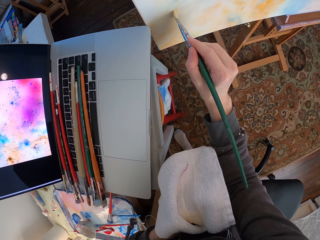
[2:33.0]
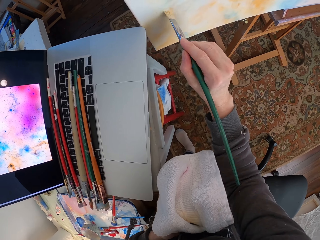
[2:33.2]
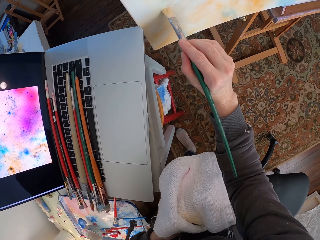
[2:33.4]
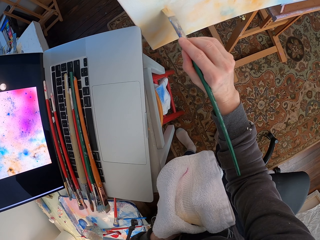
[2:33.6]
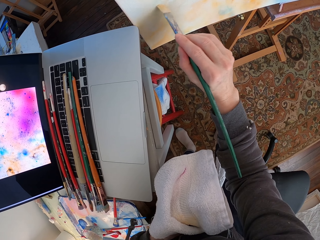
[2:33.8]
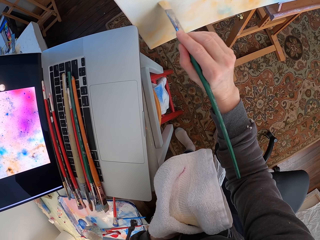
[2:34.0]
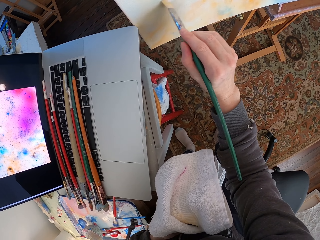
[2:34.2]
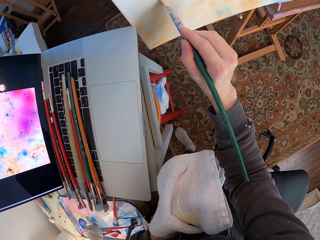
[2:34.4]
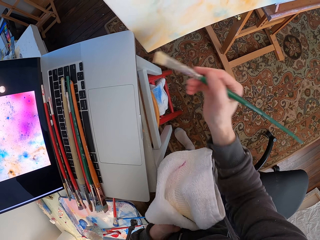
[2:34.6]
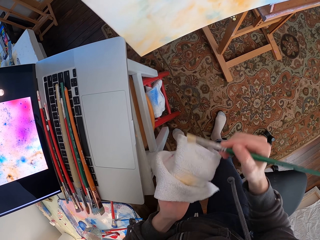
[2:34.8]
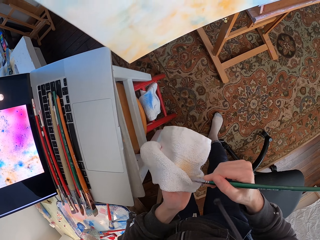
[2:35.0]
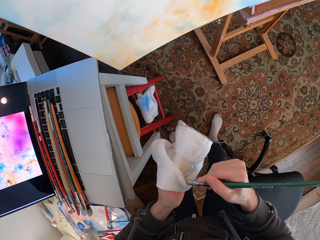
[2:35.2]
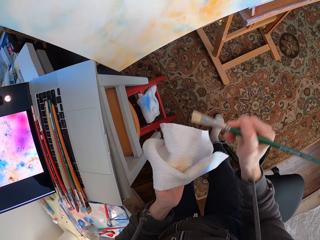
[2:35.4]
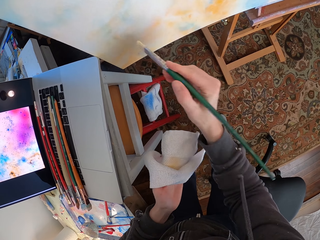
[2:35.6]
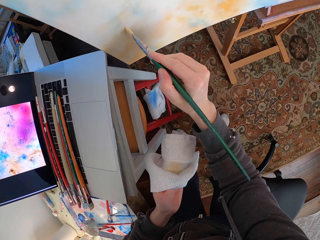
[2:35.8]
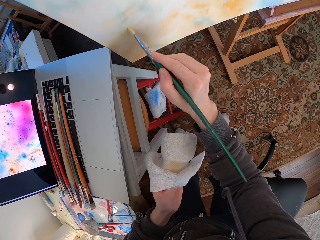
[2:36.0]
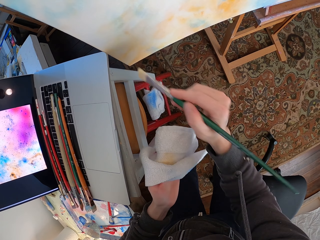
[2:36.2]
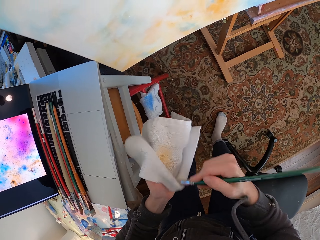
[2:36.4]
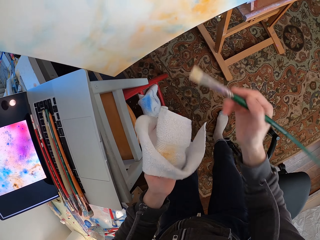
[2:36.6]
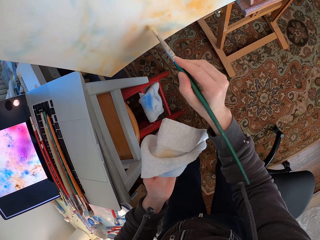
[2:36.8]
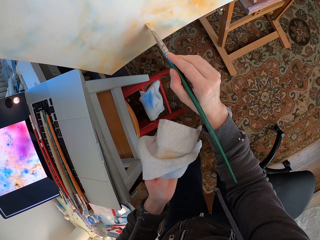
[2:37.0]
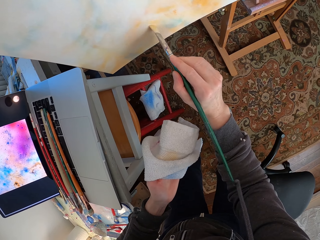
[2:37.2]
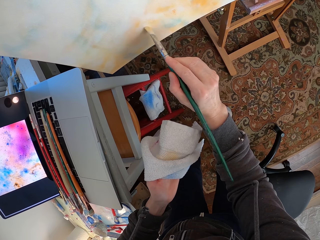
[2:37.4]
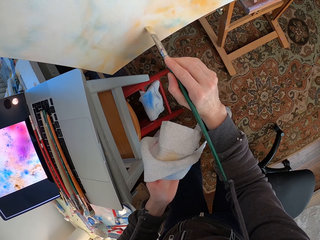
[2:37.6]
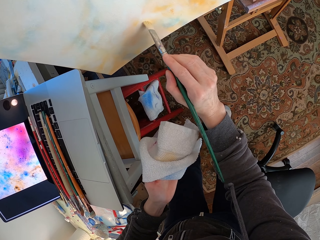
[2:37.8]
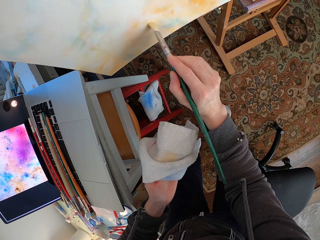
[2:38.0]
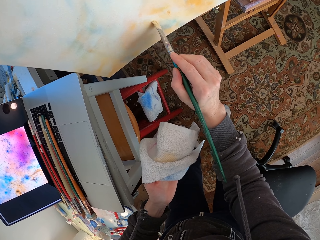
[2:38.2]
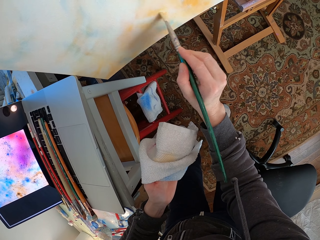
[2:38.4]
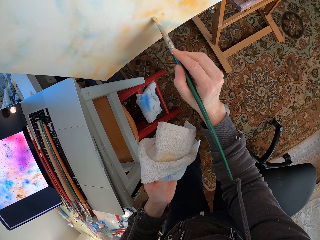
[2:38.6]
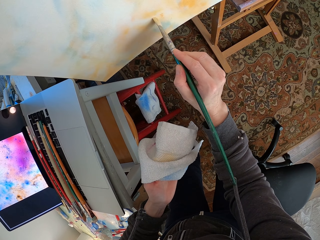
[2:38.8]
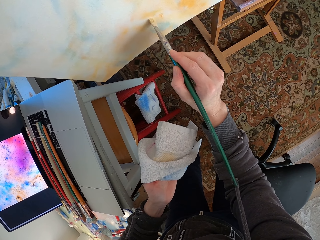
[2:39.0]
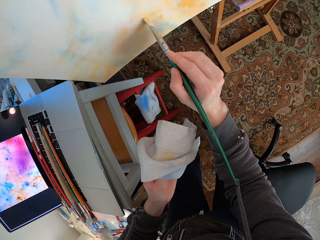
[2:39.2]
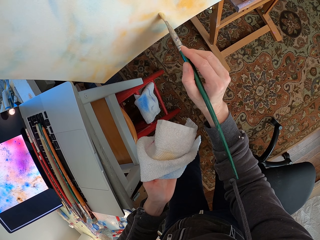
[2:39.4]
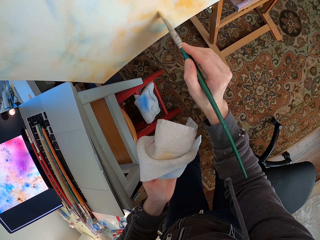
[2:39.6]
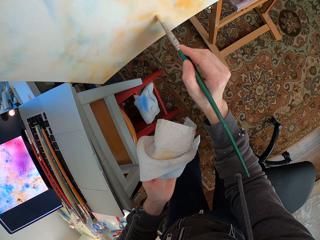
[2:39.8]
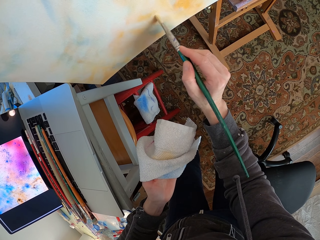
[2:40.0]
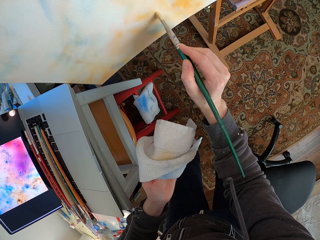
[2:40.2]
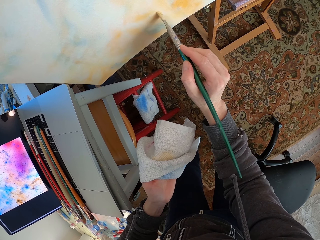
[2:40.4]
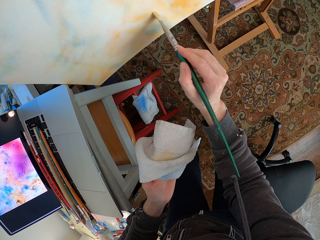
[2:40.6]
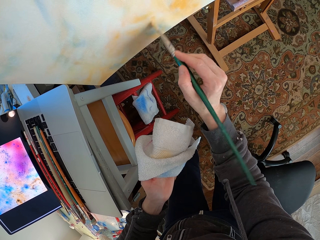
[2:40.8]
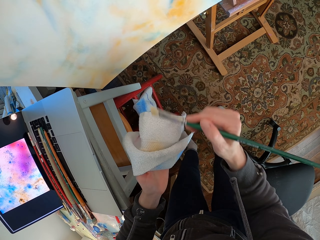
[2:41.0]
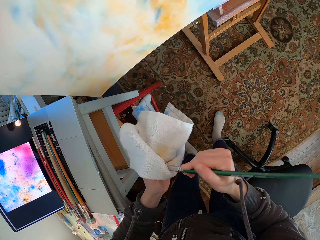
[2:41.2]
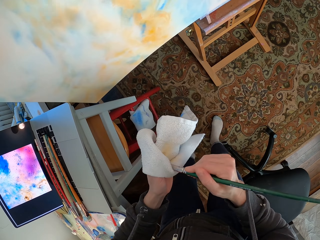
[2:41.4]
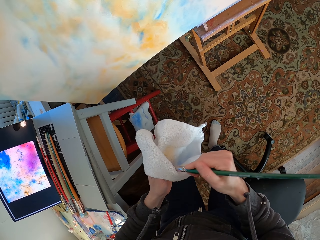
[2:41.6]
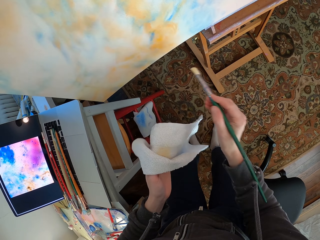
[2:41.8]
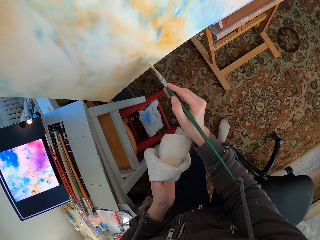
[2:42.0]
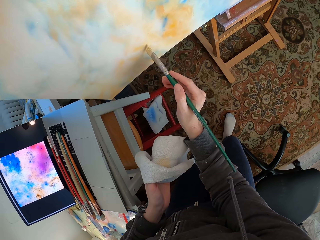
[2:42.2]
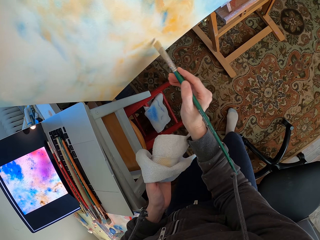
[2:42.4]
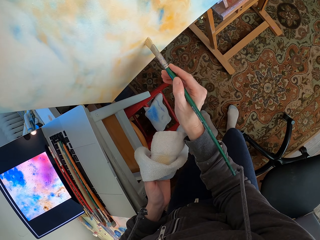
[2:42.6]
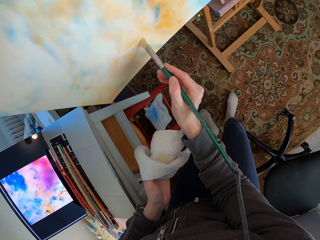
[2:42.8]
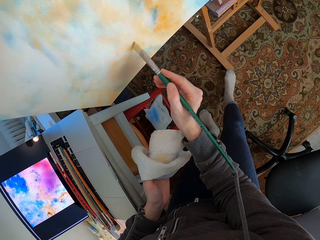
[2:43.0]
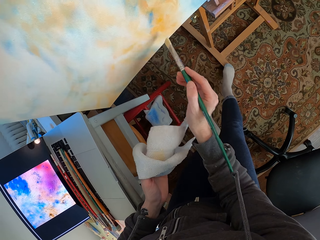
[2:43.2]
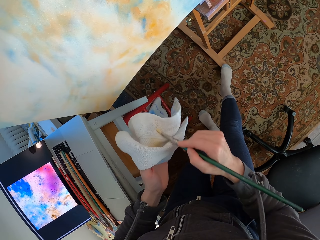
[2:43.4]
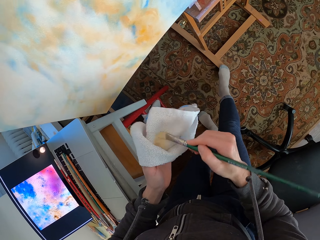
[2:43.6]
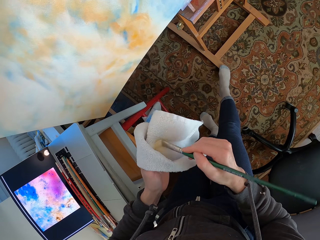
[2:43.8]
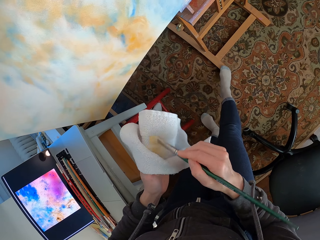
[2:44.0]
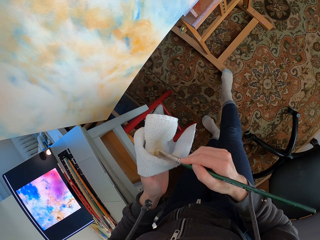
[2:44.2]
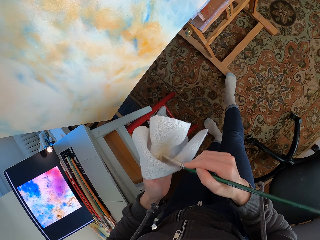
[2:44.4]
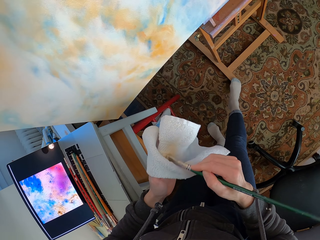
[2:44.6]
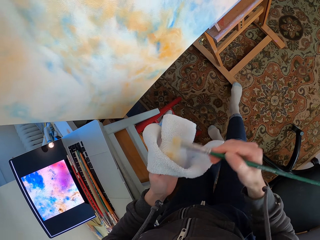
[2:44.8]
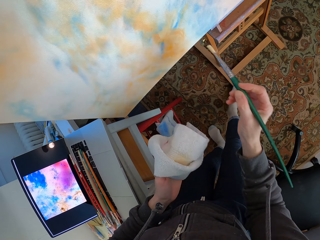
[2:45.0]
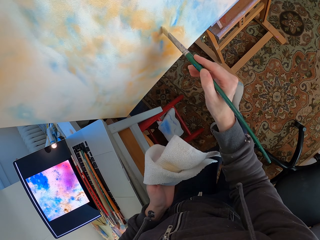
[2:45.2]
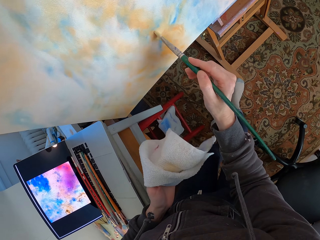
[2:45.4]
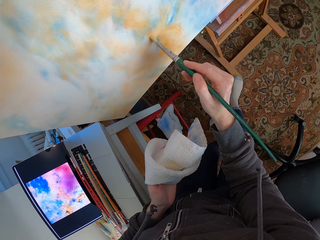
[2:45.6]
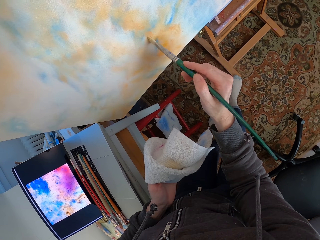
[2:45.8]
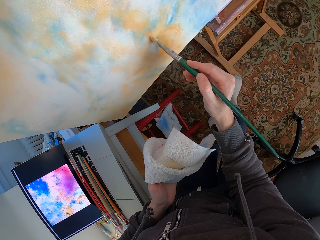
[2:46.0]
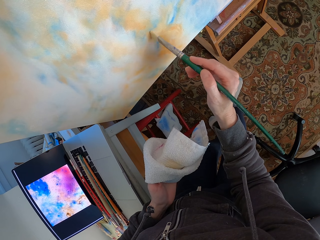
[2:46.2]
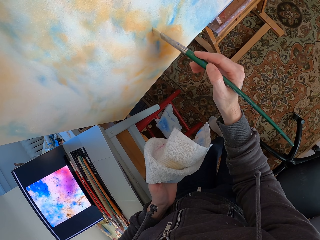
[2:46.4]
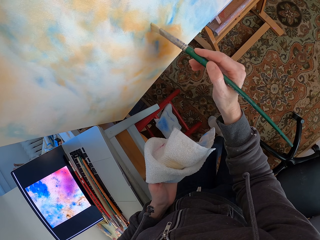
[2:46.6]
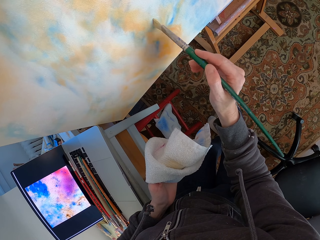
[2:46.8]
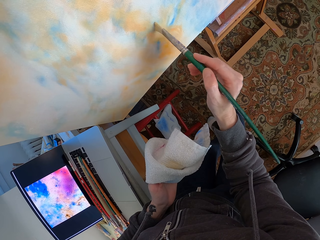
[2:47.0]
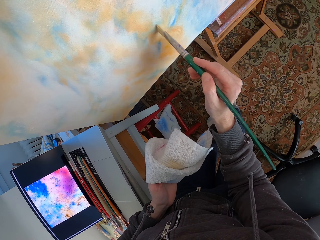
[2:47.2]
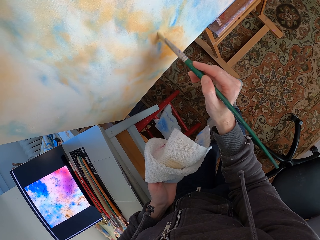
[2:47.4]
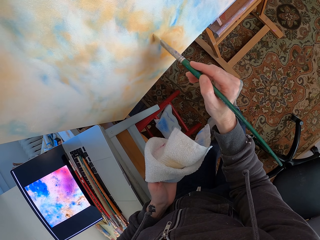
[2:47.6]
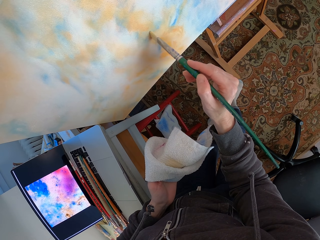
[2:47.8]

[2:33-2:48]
The camera wearer paints on the paint board and holds the towel. They wipe the paint brush with the towel. They paint on the paint board. They wipe the paint brush with the towel. They paint on the paint board and hold the towel. They wipe the paint brush with the towel. They paint on the paint board and hold the towel. They wipe the paint brush with the towel. They paint on the paint board and hold the towel.

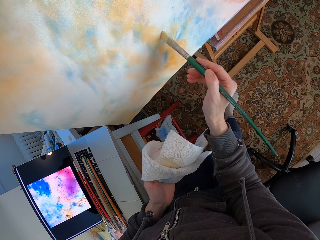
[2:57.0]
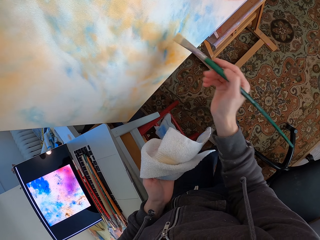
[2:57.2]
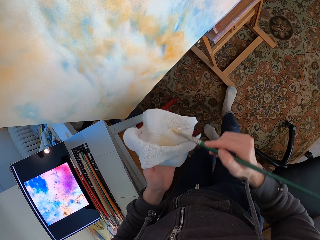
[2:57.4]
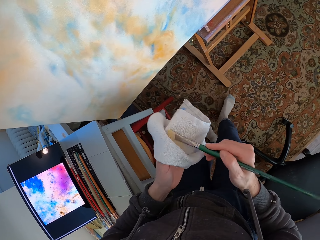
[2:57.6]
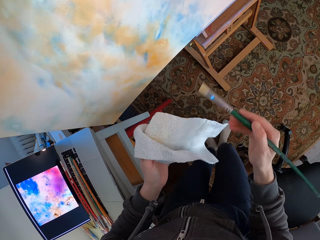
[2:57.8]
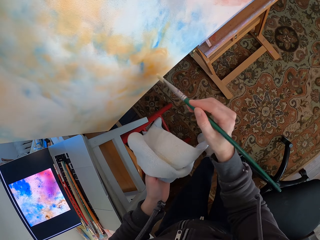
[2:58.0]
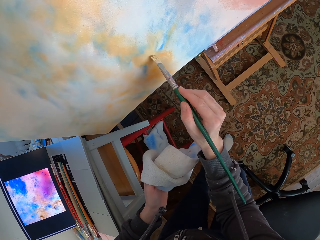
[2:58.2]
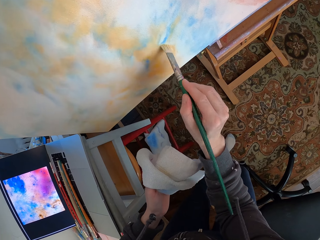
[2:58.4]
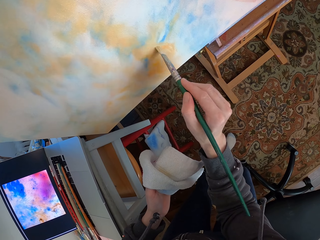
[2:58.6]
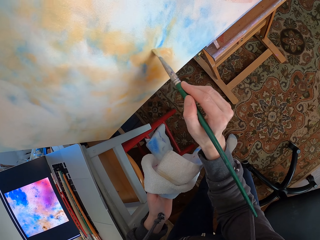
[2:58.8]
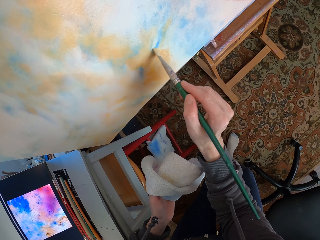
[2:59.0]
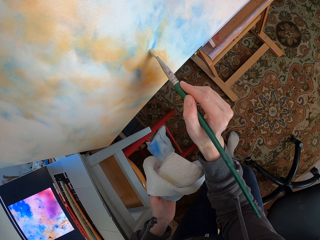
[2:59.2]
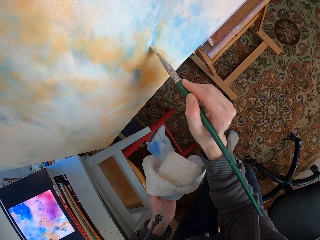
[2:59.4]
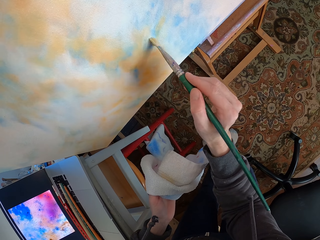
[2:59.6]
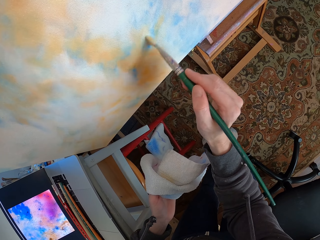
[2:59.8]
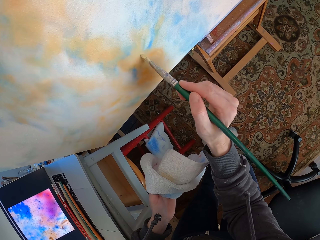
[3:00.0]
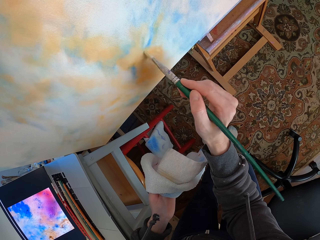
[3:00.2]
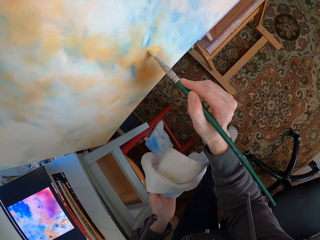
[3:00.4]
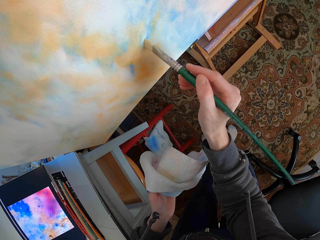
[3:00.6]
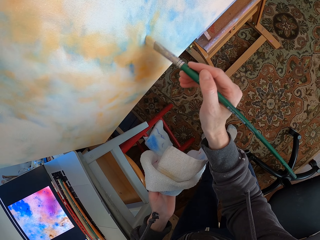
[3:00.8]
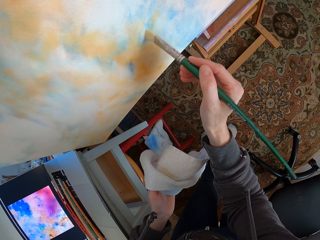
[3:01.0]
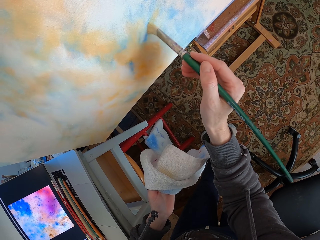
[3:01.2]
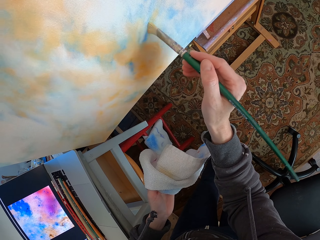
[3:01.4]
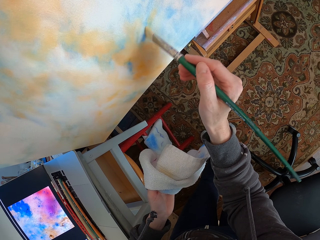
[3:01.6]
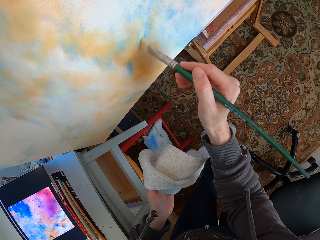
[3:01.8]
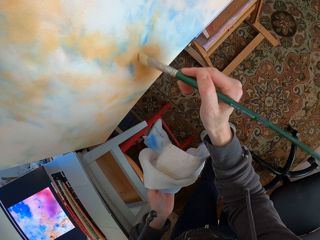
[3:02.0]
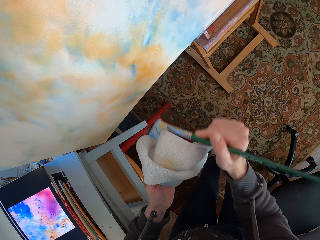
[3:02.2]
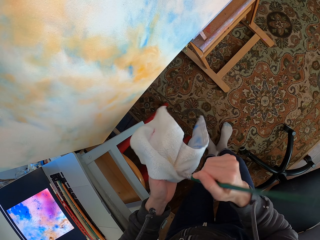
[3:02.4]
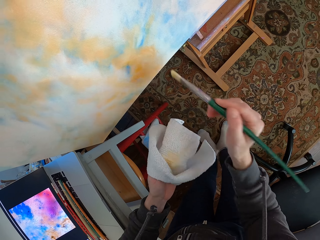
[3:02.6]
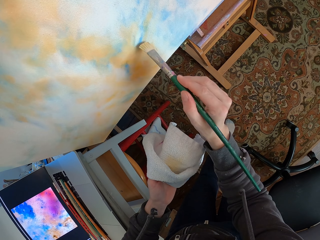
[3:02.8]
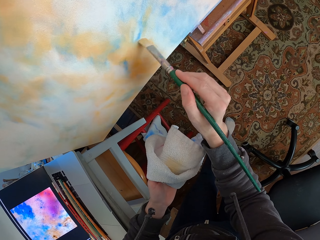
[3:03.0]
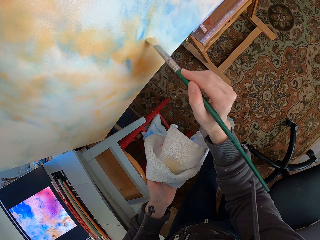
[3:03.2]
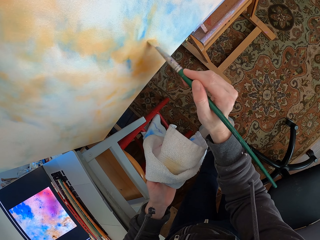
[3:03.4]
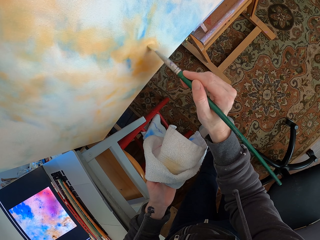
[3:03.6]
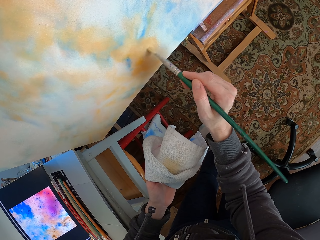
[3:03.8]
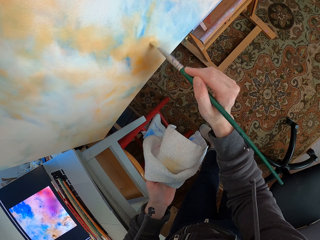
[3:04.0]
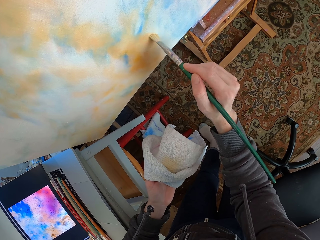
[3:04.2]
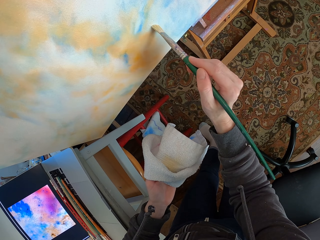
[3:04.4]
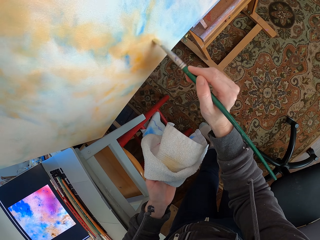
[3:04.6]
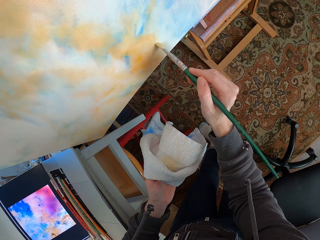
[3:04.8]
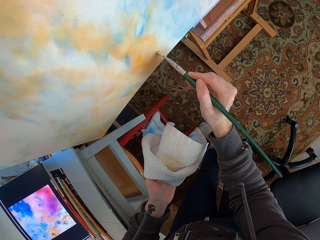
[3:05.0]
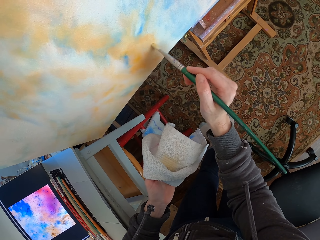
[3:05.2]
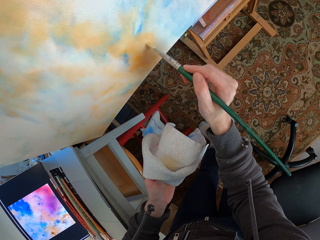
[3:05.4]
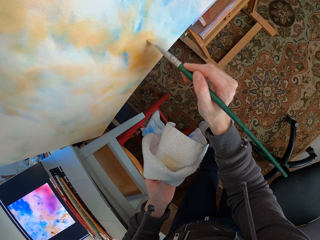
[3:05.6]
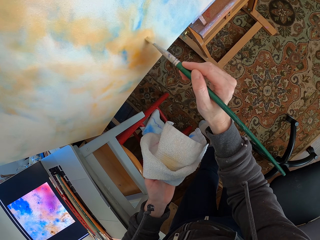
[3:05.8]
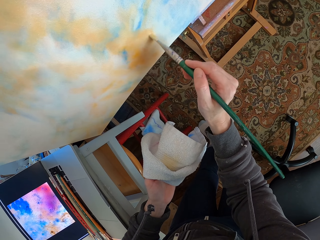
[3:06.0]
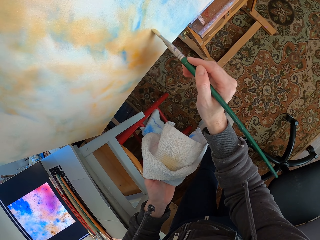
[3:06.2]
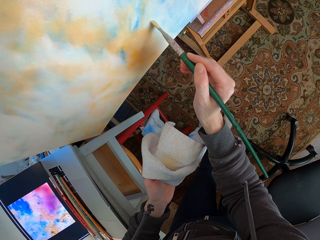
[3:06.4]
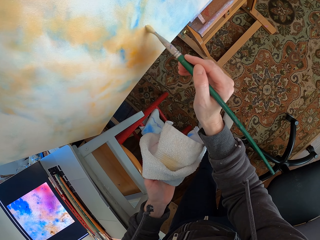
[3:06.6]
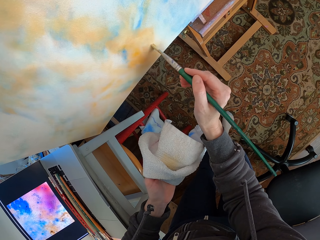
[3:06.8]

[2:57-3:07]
The camera wearer wipes the paint brush with the towel. They hold the towel and paint on the paint board. They wipe the paint brush with the towel. They hold the towel and paint on the paint board.
